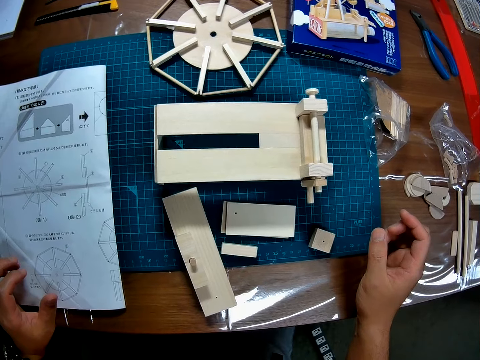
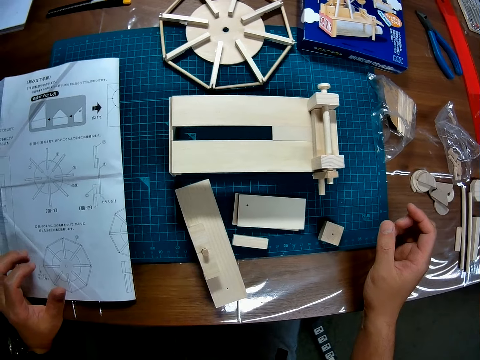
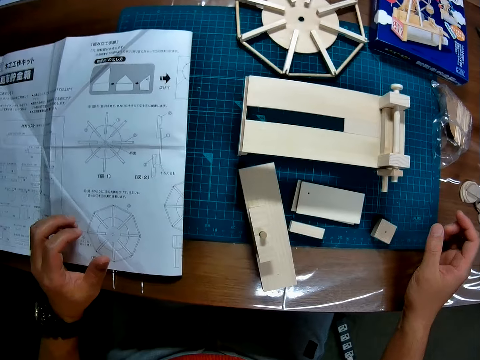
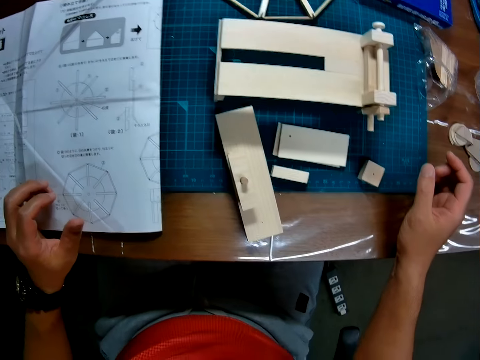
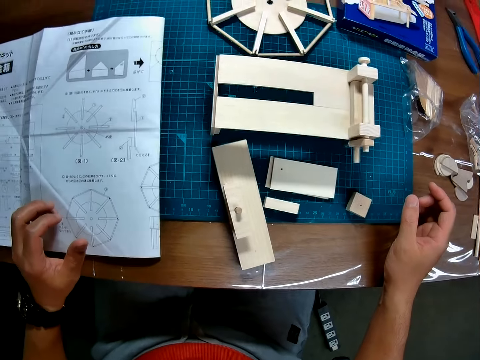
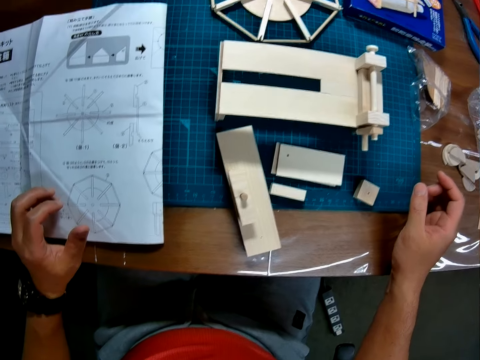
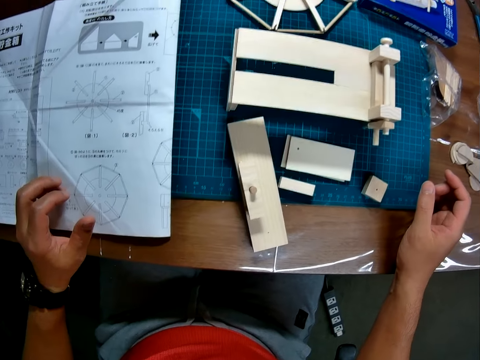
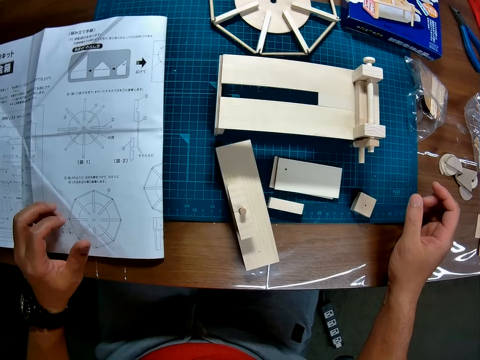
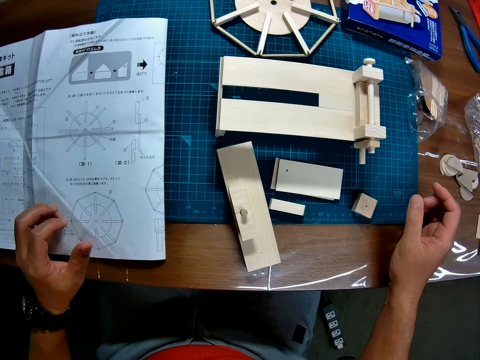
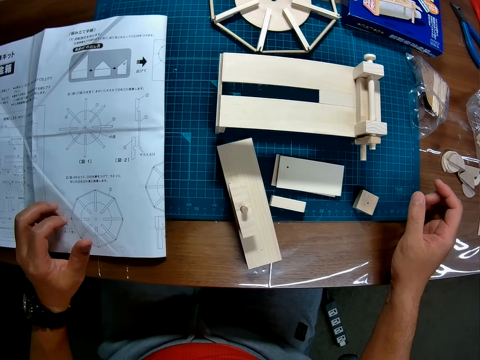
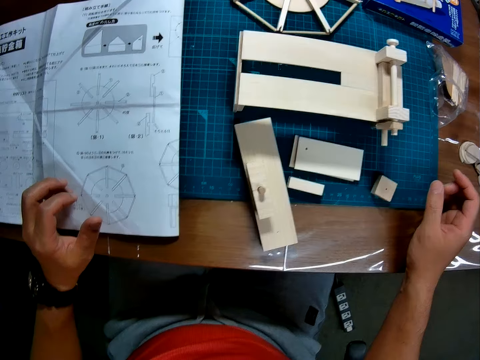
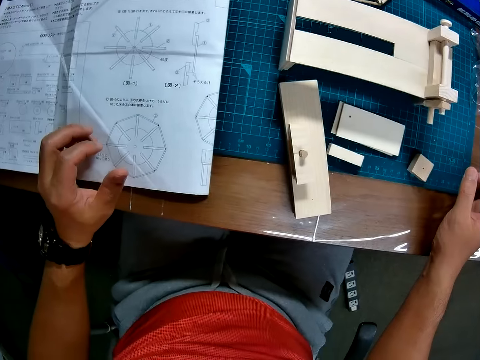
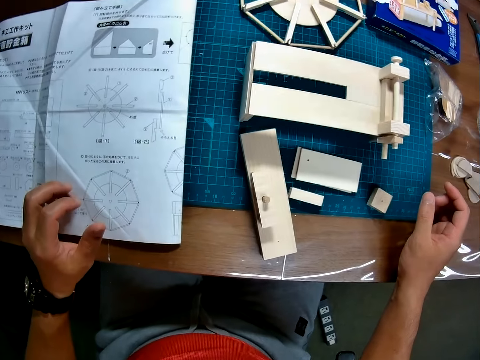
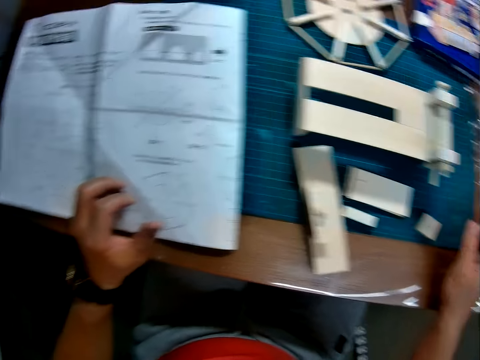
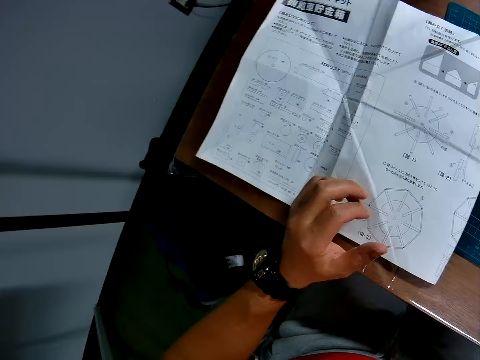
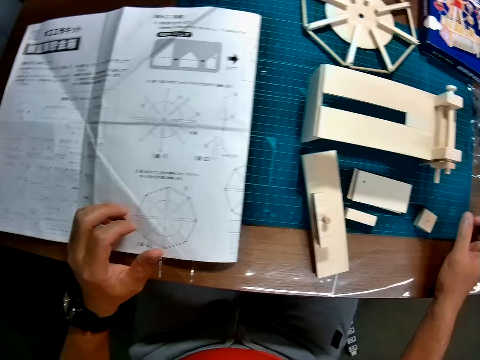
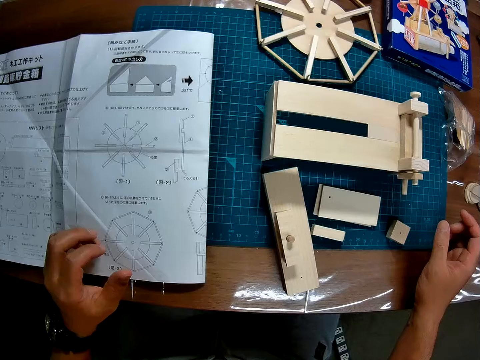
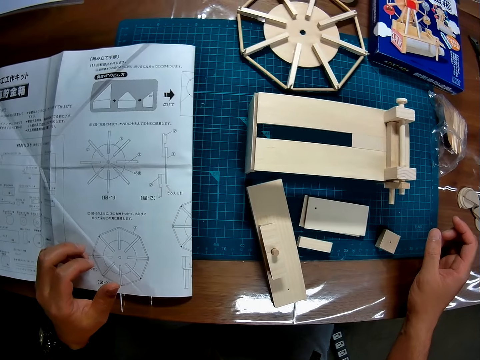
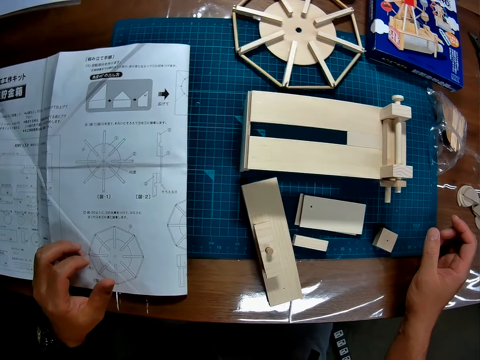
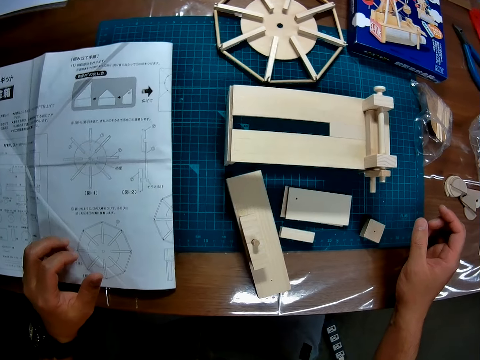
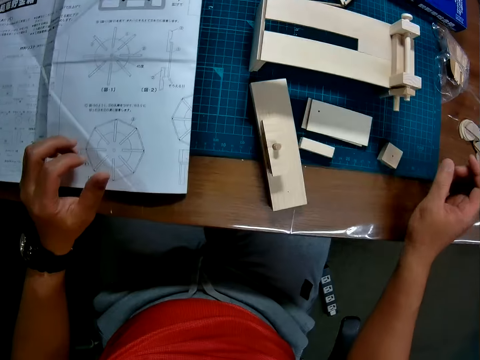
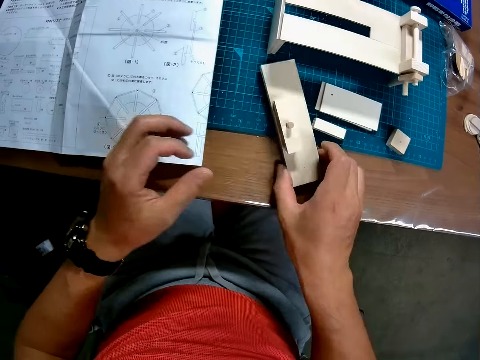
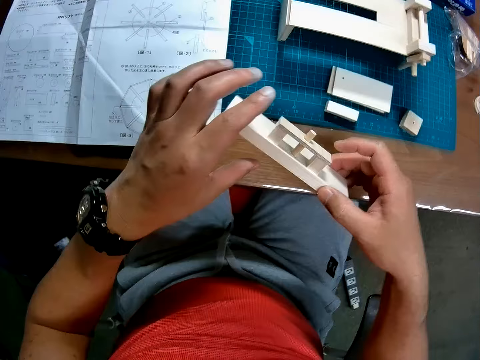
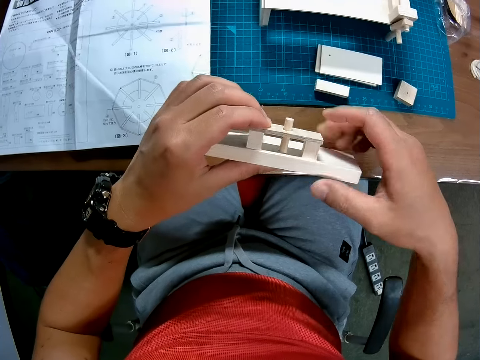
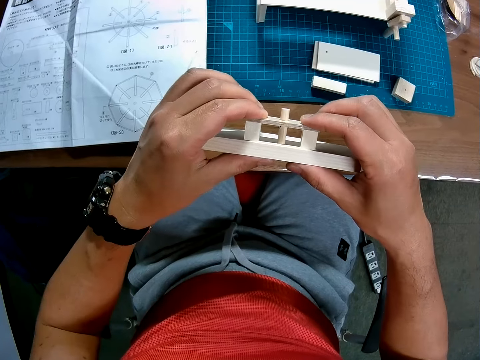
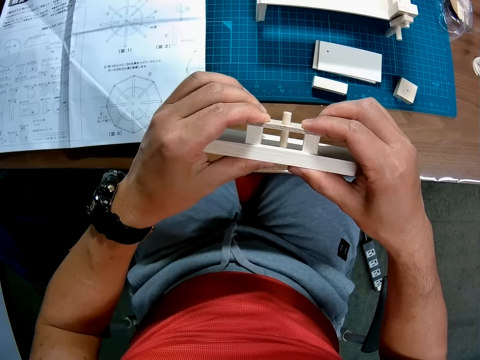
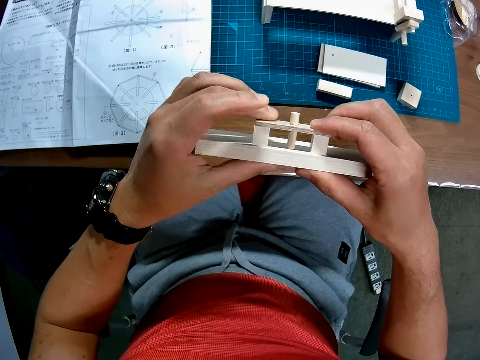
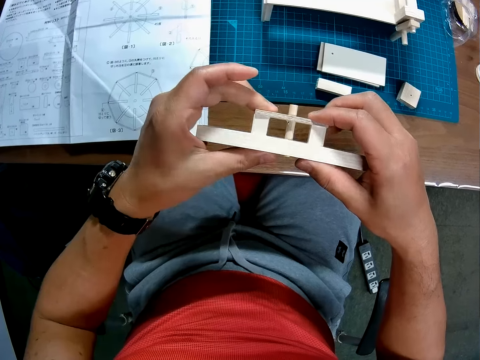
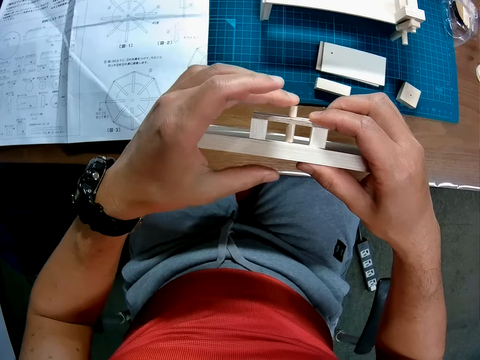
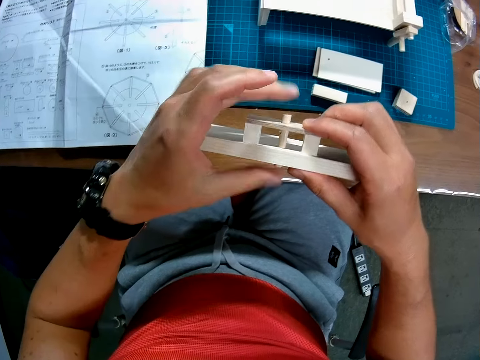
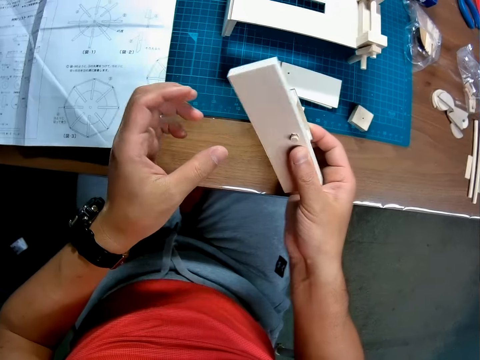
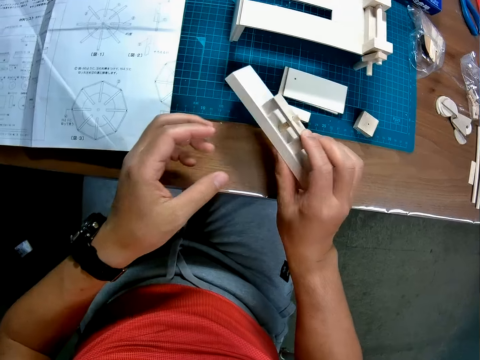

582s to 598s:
The camera wearer stares at the woodcraft on the table. He glances at the blueprint. He picks up the wooden assembly from the table and presses the pieces of the wooden assembly together. He stares at the woodcraft. He pushes the rod in the wooden assembly with his left hand.

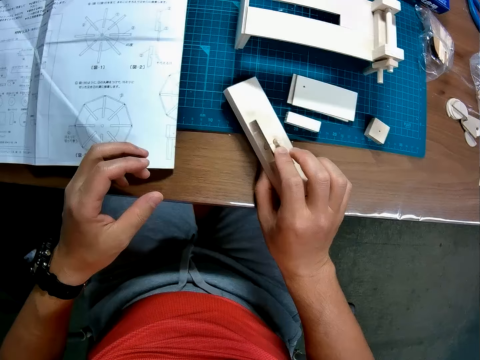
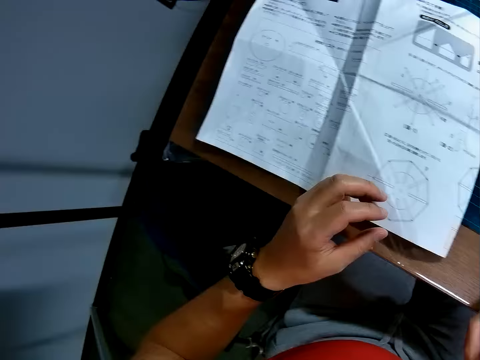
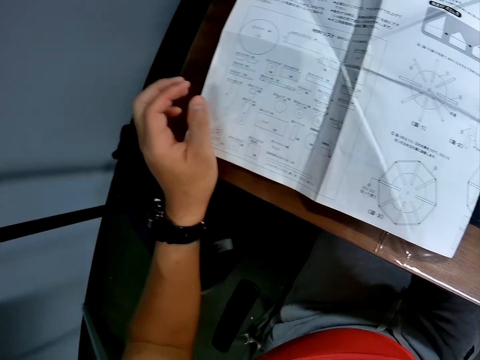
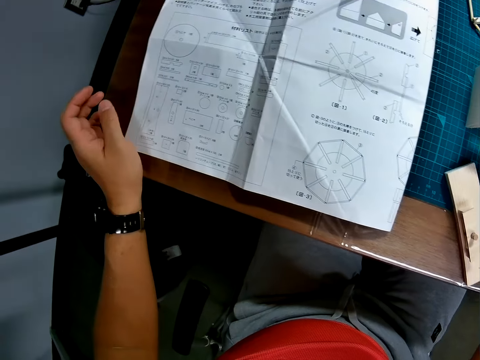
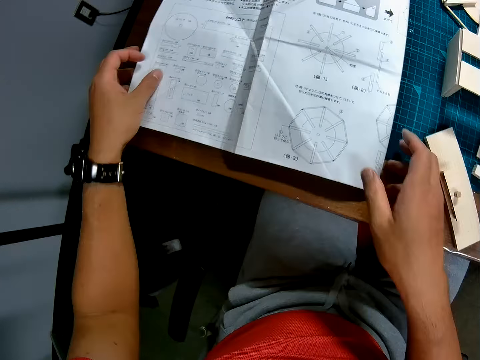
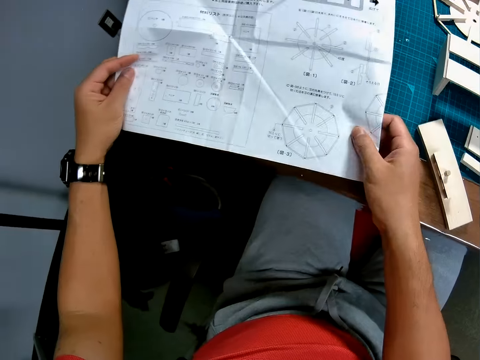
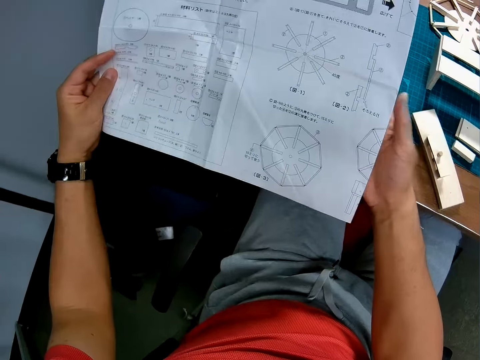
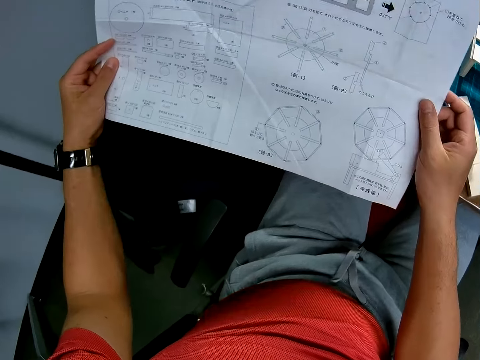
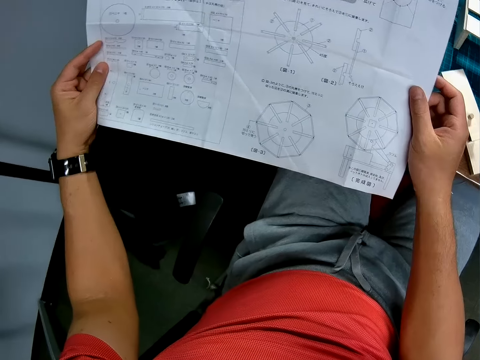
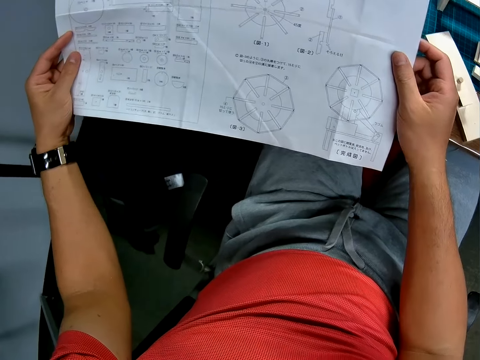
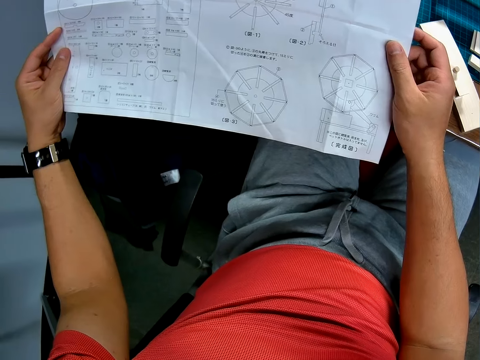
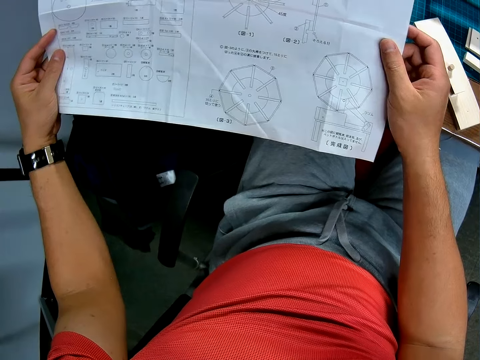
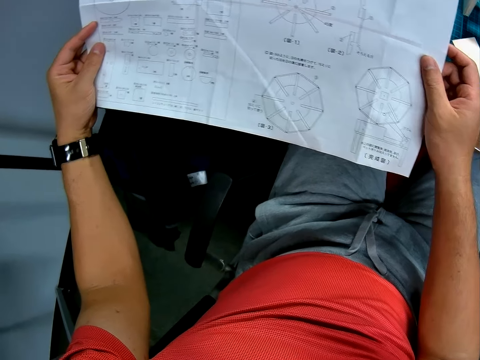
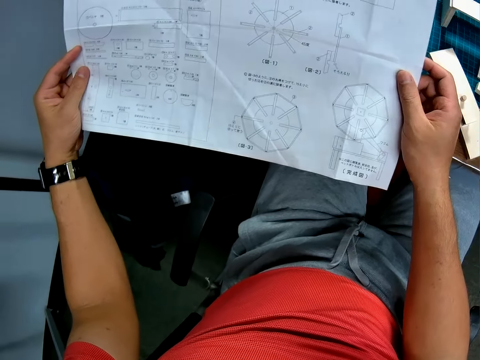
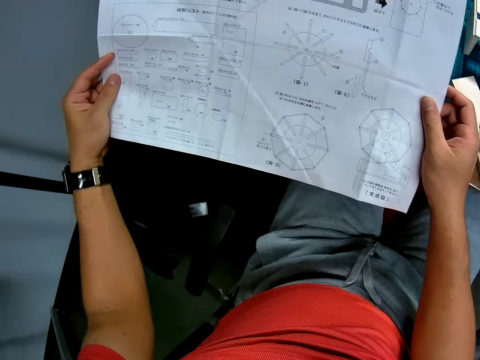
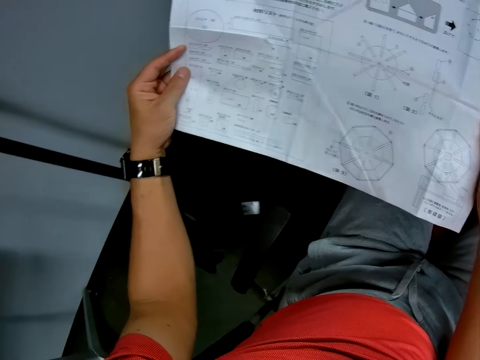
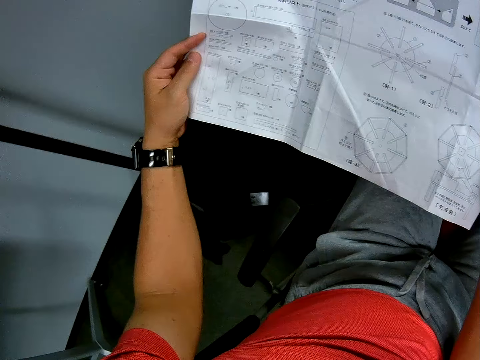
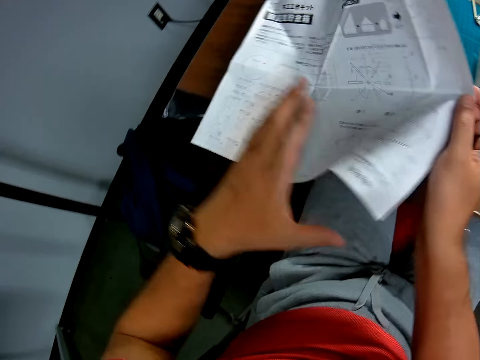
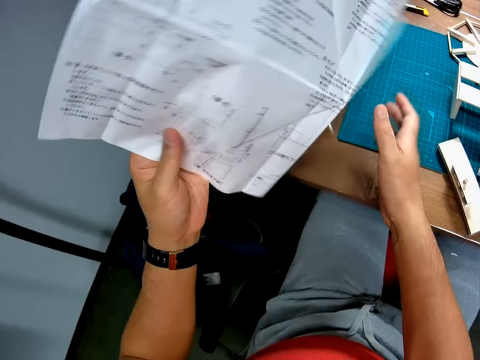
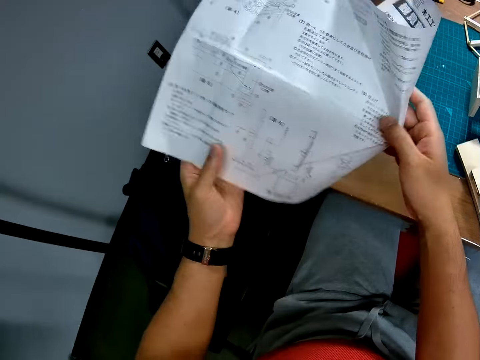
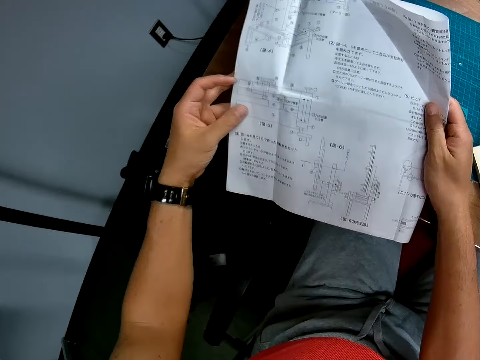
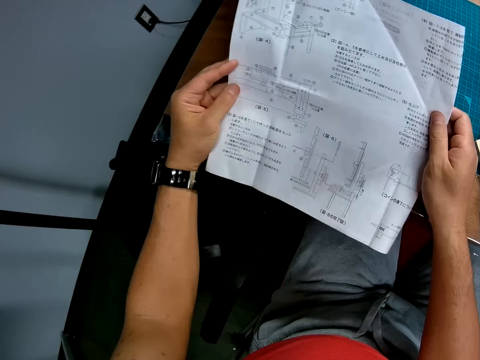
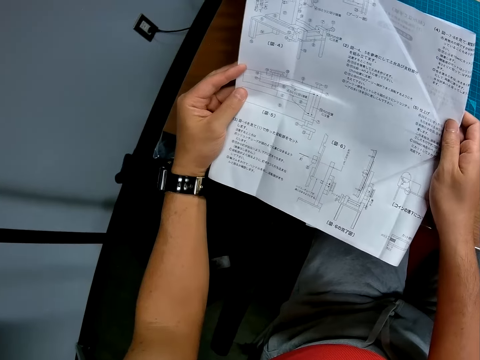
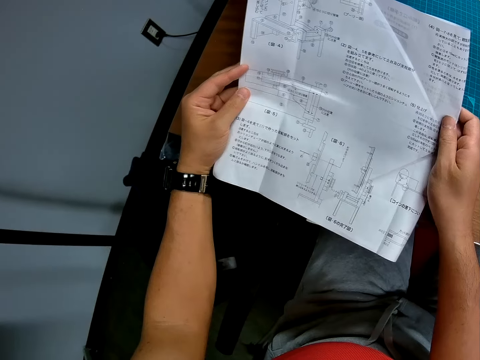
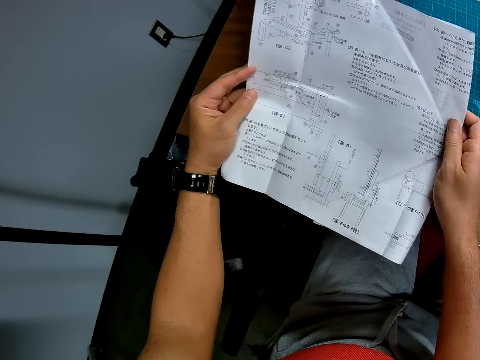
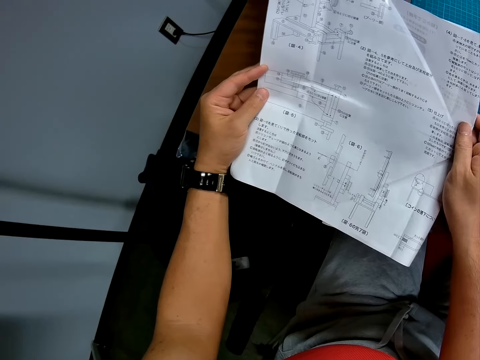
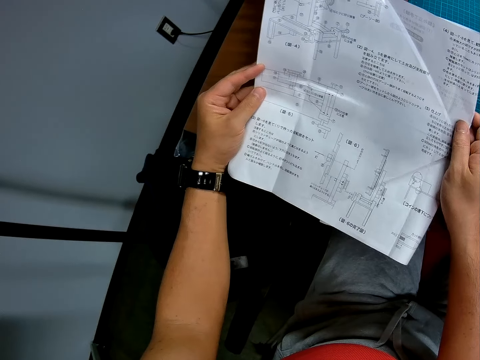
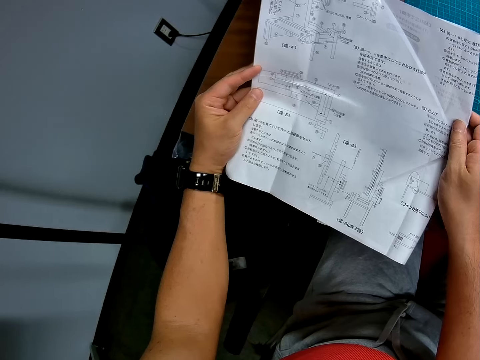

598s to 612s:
The camera wearer drops the wooden assembly on the table. They glance at the blueprint. They pick up the blueprint from the table and unfold the end of the blueprint. They read the blueprint. They turn the blueprint upside down. They read the blueprint.
